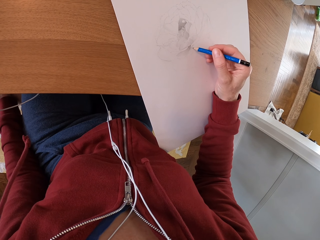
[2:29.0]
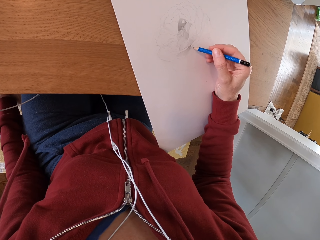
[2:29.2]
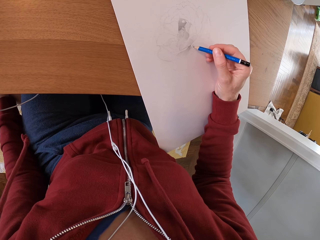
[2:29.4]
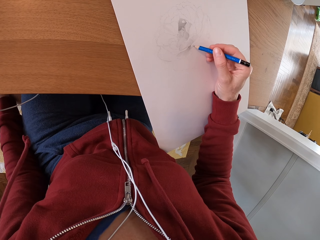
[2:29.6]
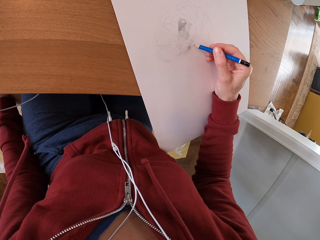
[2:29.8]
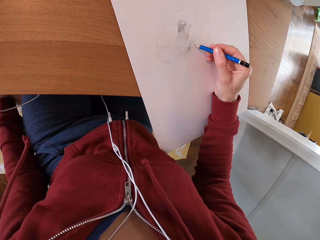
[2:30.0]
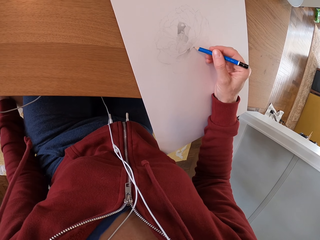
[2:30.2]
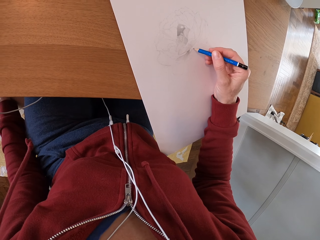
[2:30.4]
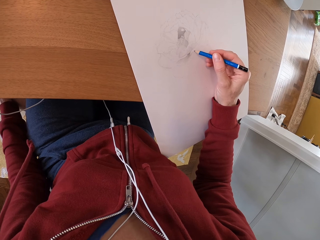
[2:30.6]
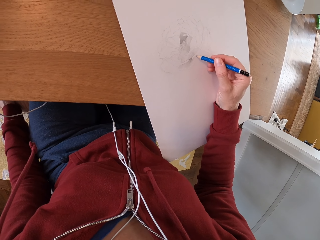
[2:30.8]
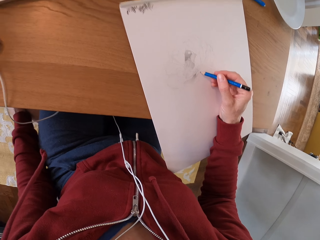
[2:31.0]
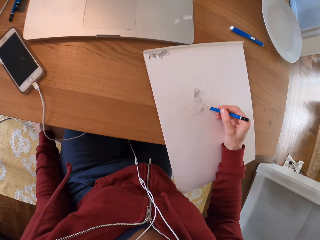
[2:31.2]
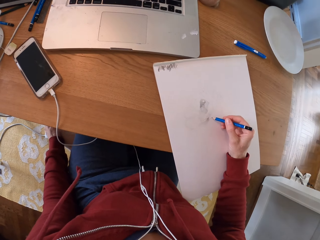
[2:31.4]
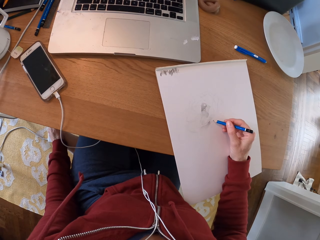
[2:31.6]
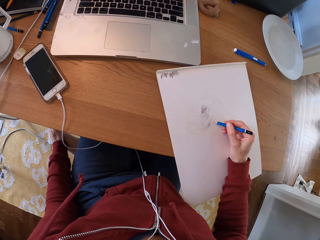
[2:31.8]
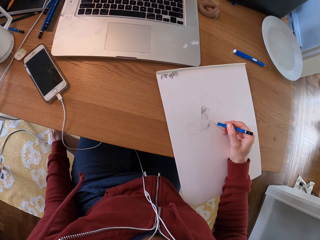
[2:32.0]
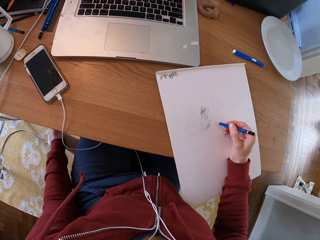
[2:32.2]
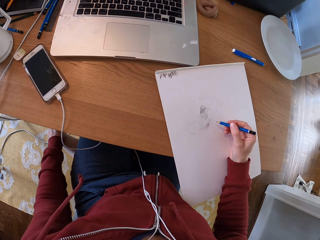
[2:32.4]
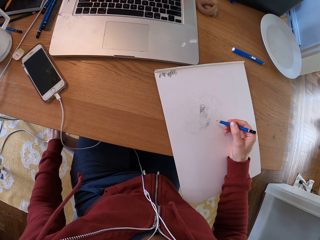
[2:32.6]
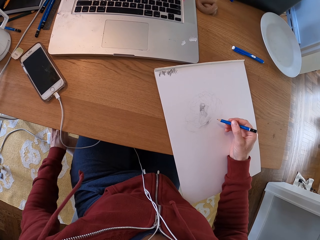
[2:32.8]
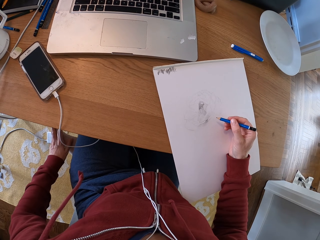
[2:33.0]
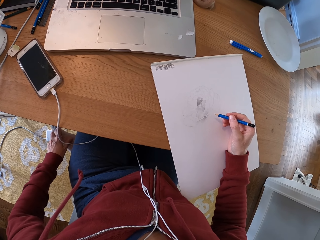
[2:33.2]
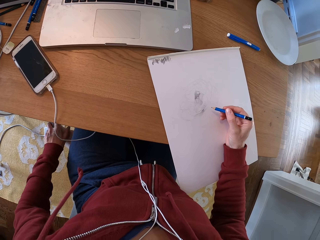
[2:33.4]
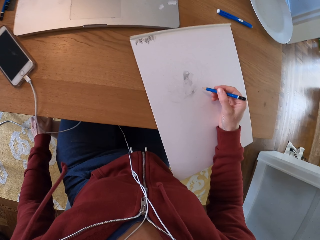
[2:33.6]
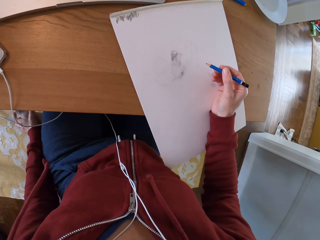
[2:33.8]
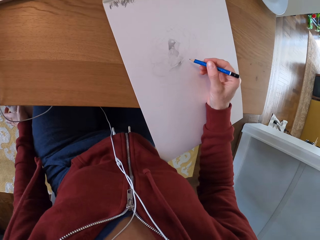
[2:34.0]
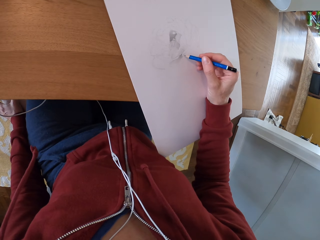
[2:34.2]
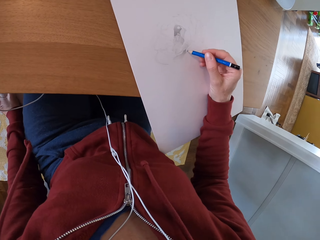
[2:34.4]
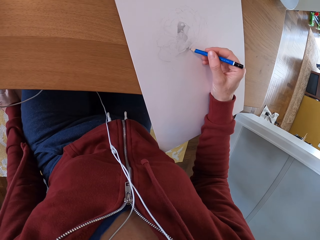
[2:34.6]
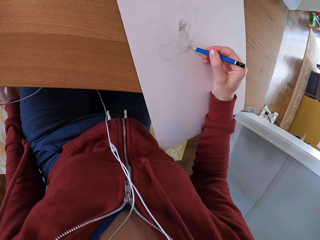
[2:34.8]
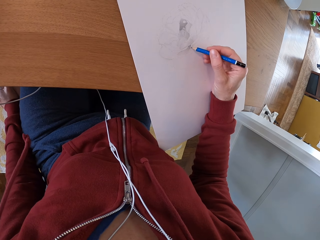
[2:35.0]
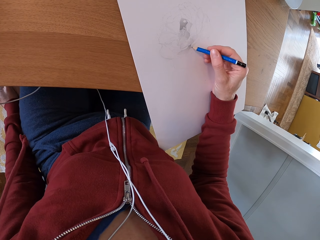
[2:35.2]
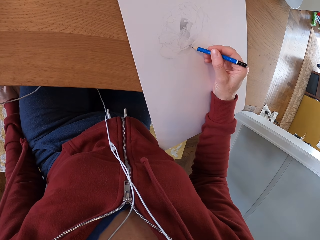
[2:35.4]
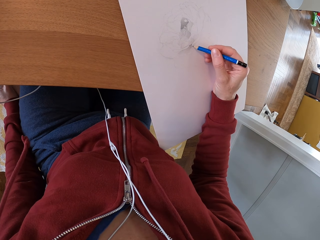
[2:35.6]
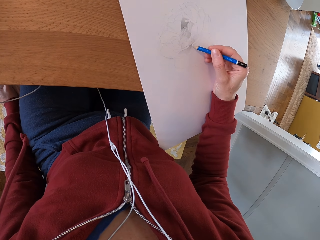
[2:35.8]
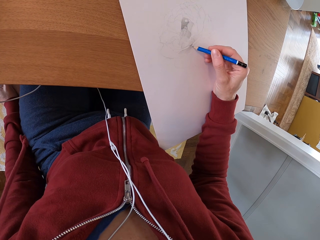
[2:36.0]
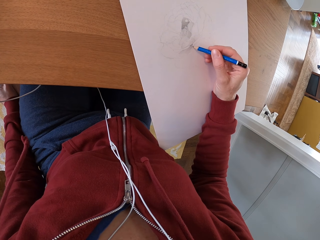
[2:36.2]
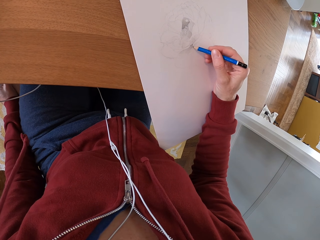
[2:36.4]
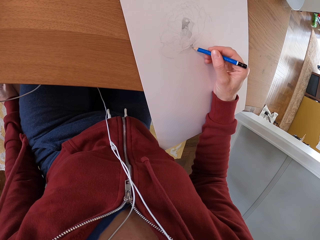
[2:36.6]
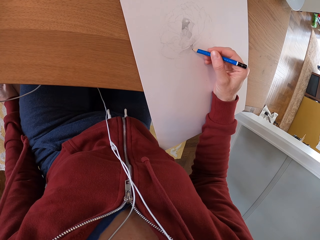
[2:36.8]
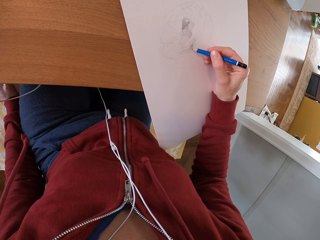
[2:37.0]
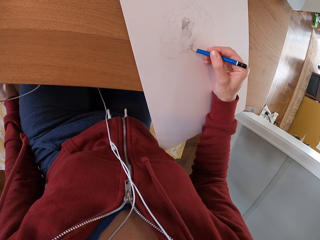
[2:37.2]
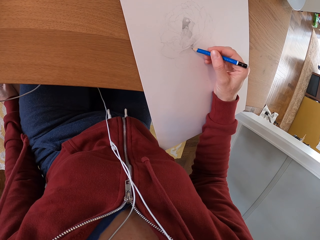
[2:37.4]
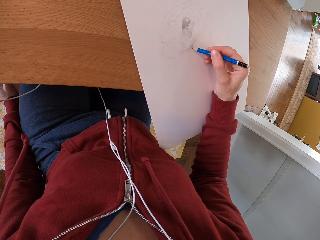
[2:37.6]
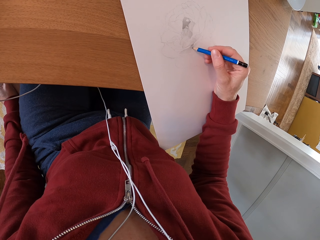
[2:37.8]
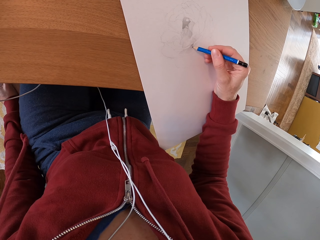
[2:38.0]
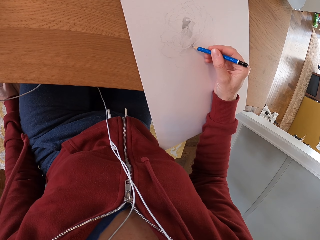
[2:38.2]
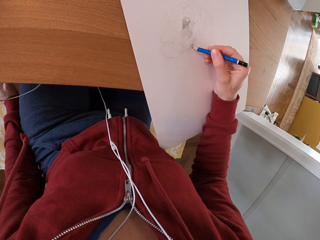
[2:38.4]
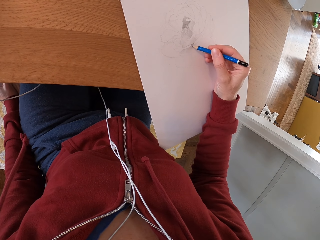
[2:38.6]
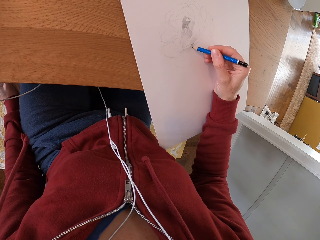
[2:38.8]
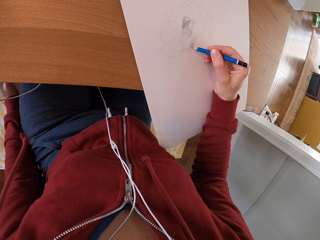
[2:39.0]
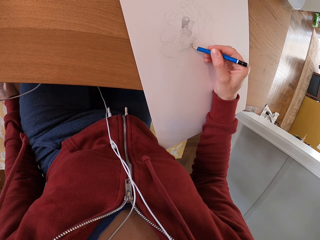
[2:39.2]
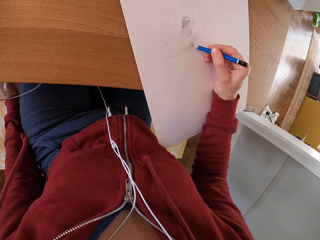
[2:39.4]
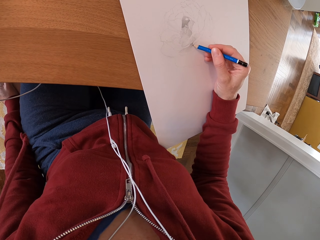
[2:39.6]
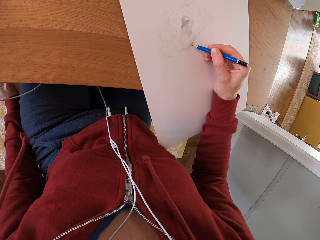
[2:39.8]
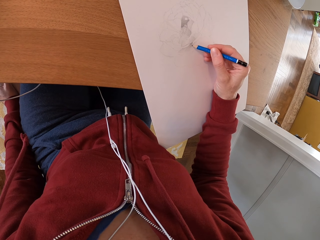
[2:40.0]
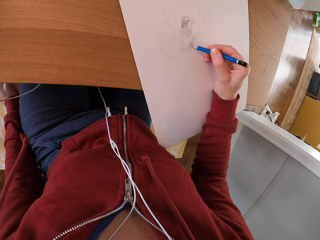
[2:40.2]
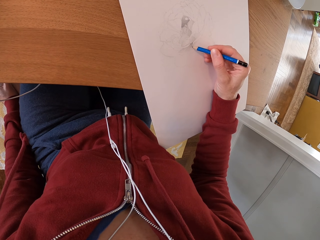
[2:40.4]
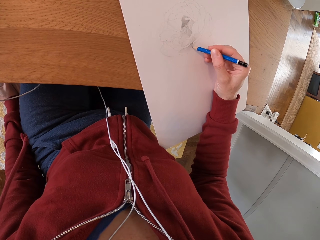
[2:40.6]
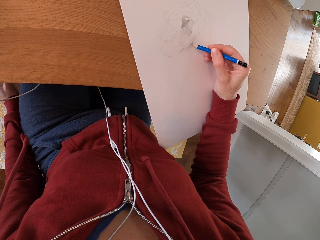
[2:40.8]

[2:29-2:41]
The camera wearer turns around the room. They draw on the paper.

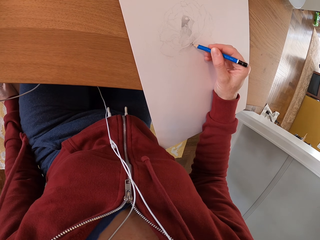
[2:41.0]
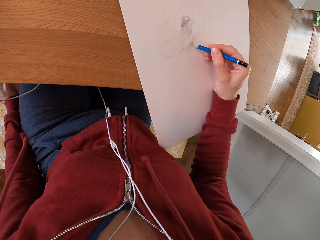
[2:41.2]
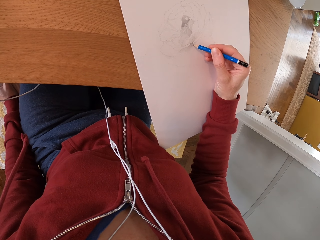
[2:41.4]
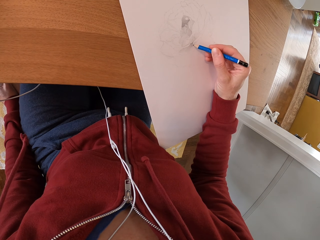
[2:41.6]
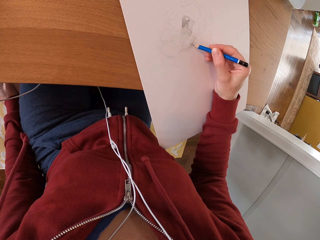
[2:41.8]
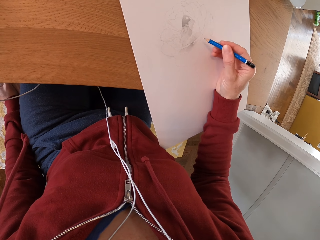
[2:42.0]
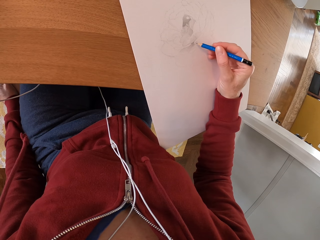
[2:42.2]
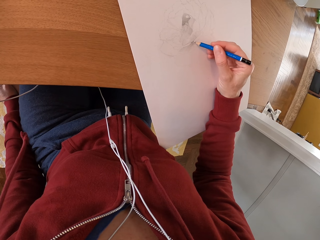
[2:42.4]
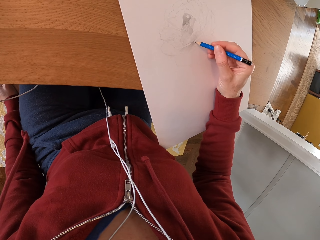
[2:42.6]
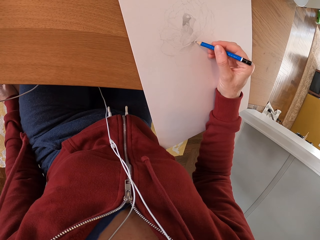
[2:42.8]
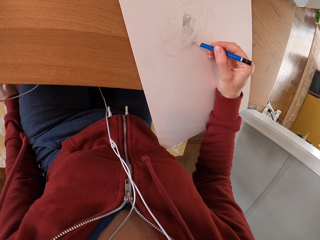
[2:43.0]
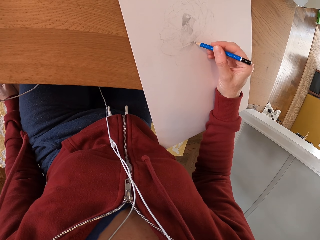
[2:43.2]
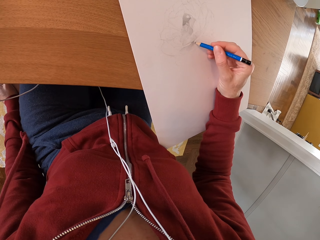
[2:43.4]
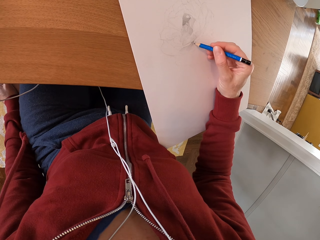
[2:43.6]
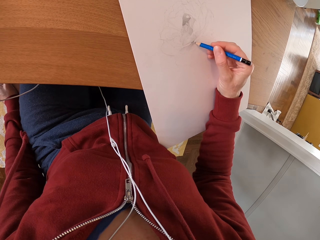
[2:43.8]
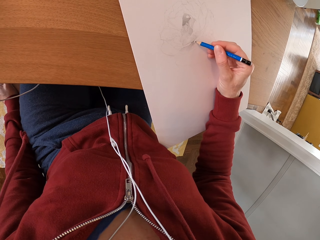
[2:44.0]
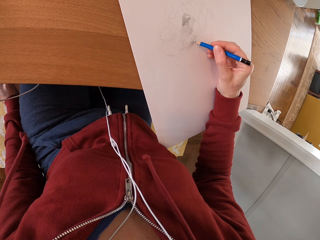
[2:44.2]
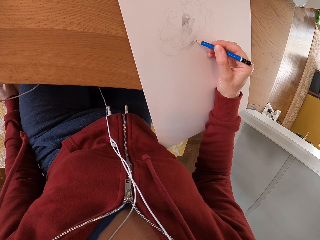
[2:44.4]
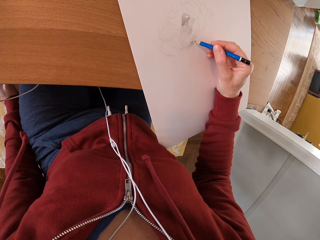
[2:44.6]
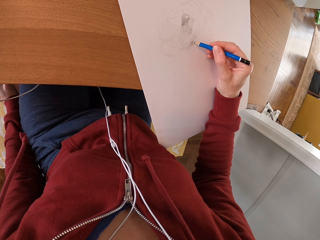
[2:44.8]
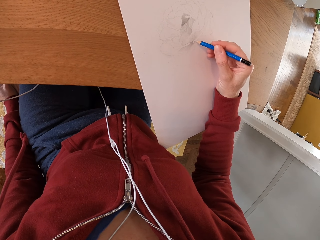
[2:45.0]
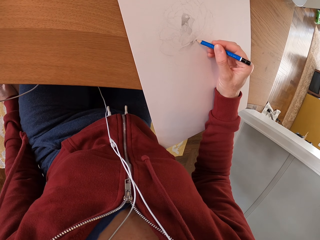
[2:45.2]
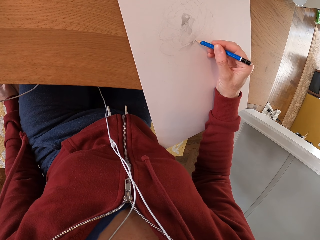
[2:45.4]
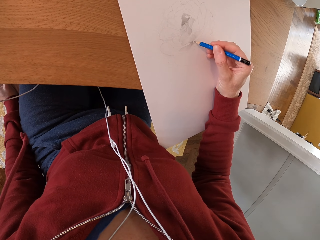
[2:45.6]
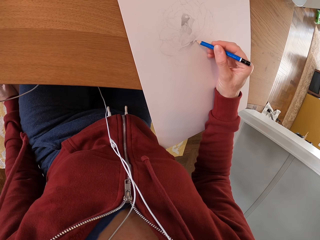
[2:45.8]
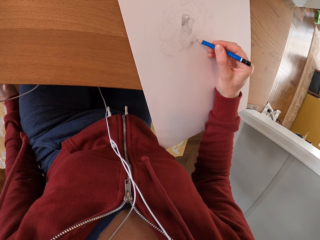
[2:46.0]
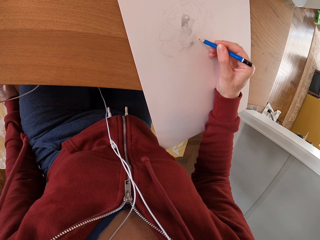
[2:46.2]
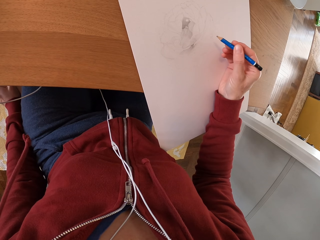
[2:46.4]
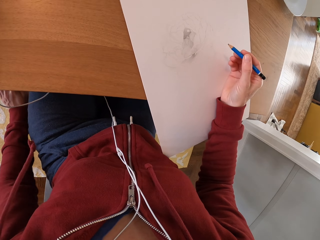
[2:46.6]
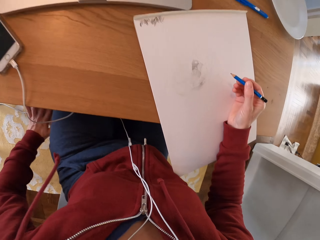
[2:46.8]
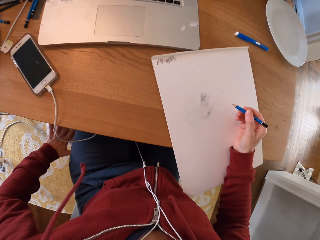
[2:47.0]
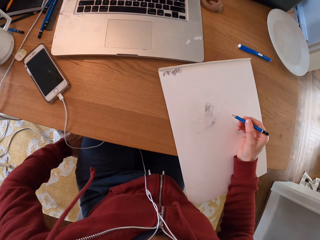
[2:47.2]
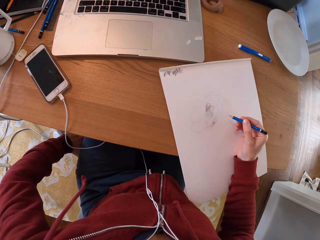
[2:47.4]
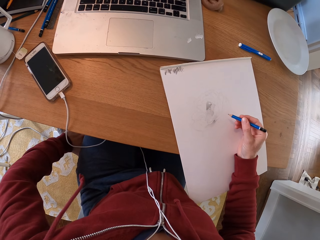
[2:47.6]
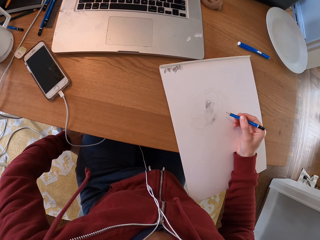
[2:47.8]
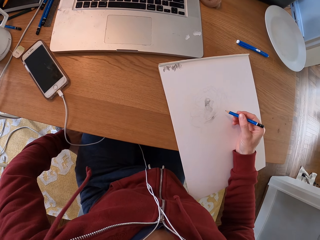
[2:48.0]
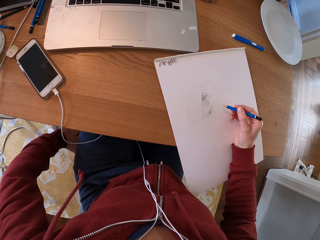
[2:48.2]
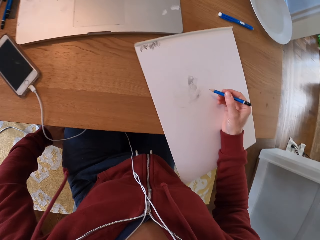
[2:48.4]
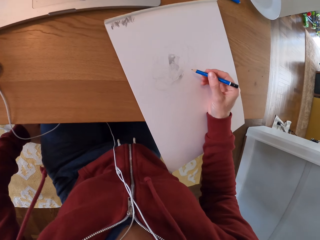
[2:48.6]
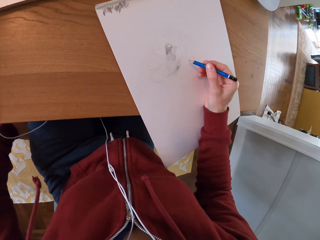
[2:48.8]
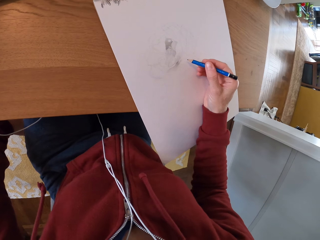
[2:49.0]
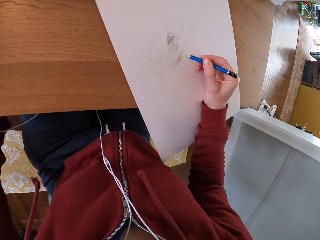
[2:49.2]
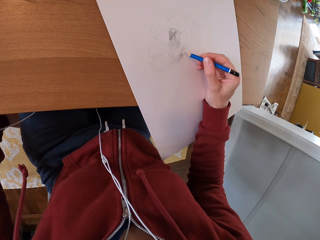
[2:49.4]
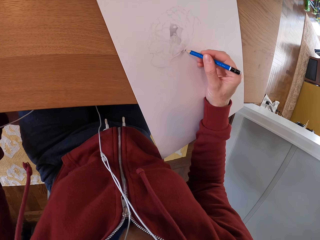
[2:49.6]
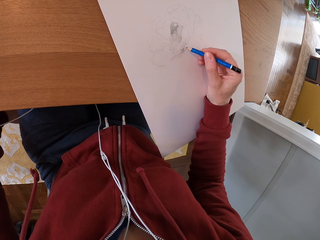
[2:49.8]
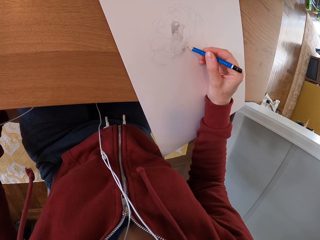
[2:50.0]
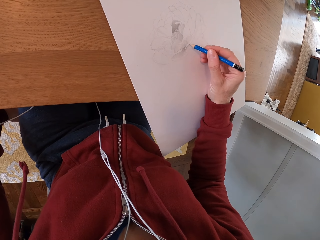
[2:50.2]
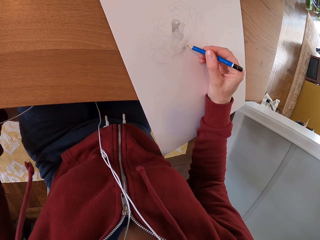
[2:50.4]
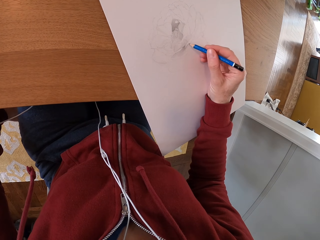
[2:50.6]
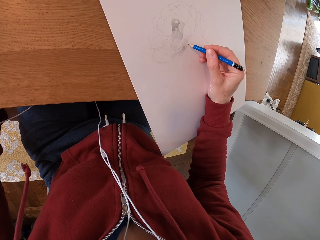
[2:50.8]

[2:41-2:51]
The camera wearer turns around the room. They draw on the paper.
